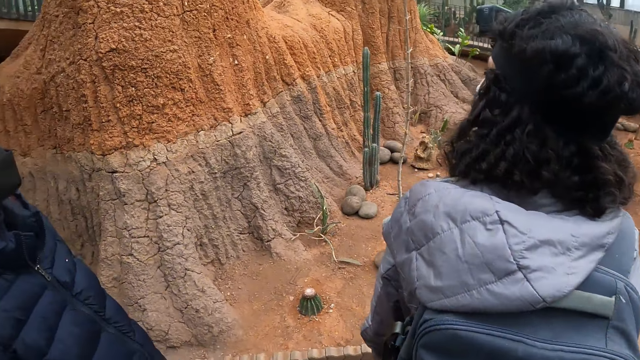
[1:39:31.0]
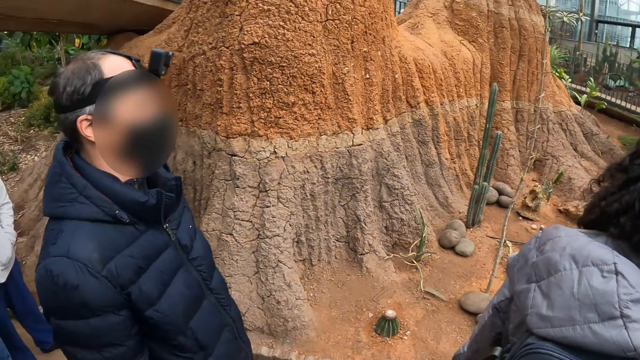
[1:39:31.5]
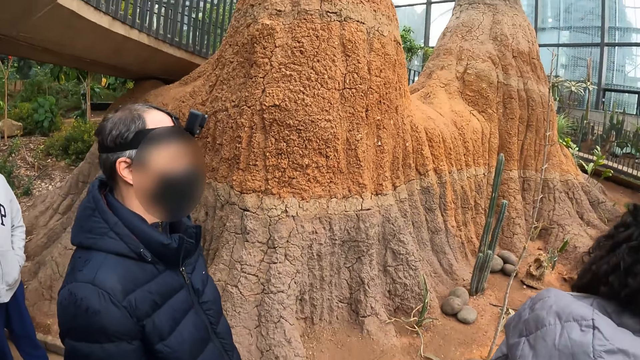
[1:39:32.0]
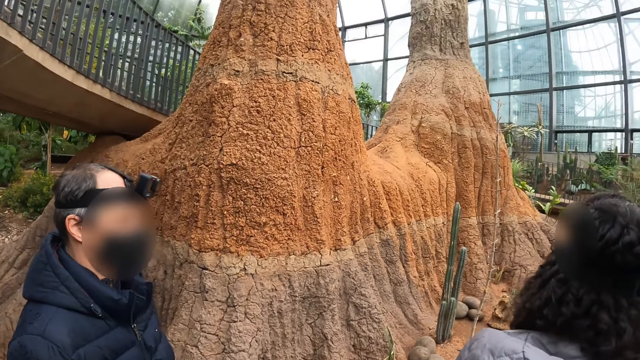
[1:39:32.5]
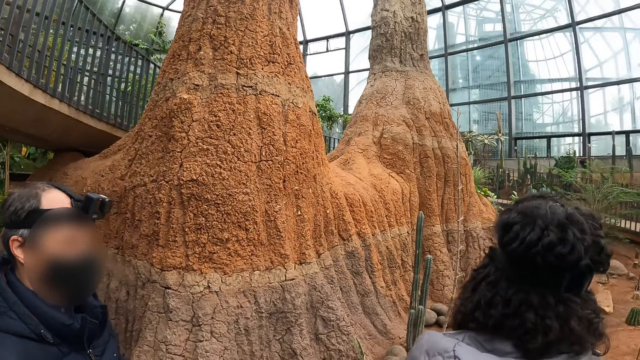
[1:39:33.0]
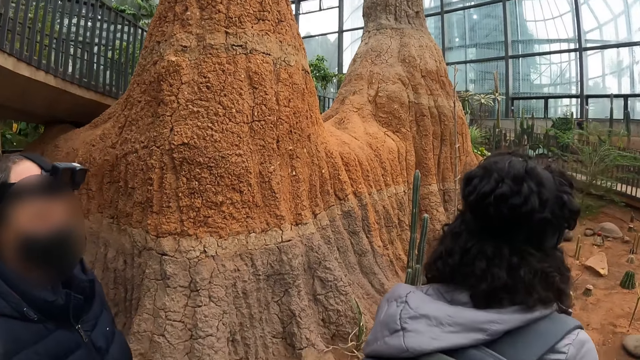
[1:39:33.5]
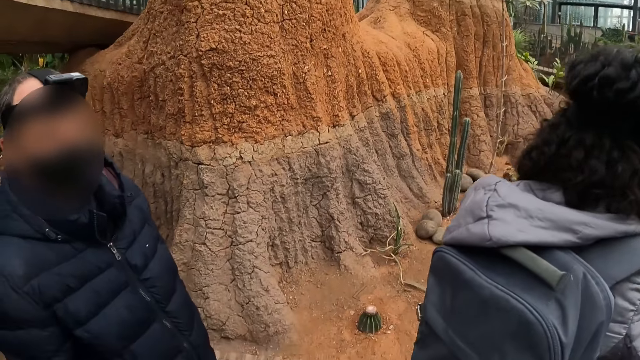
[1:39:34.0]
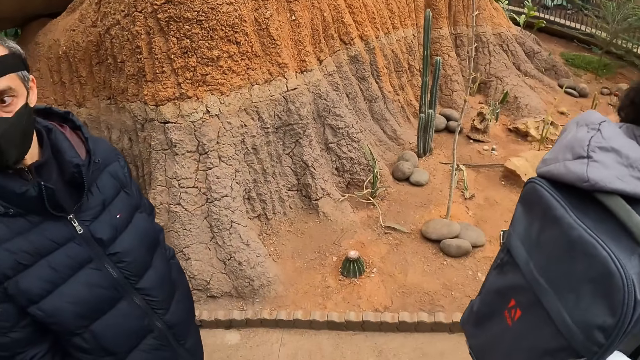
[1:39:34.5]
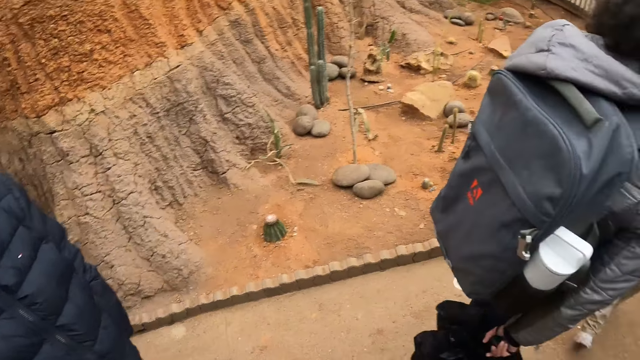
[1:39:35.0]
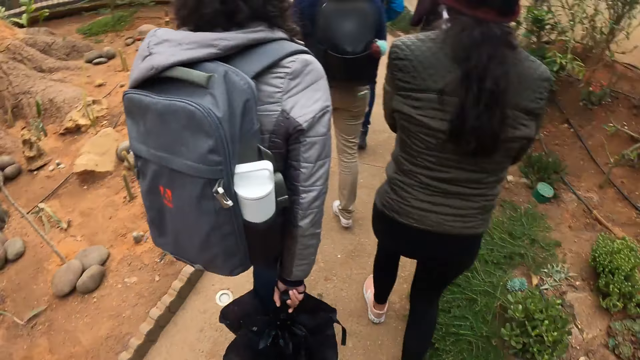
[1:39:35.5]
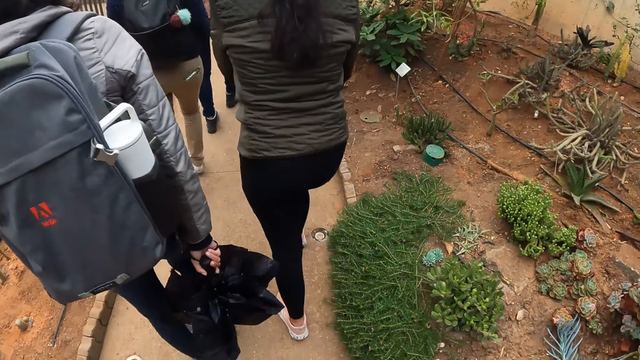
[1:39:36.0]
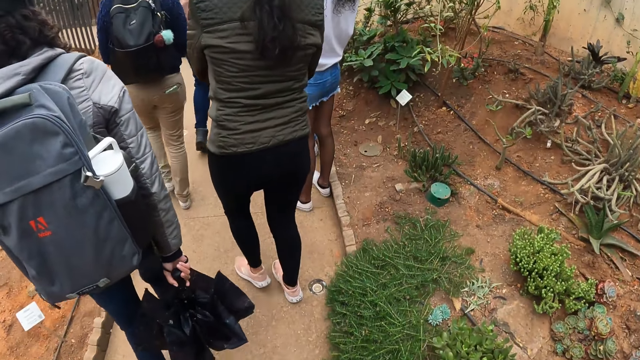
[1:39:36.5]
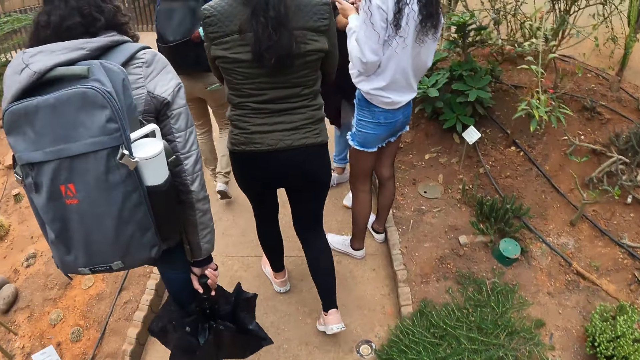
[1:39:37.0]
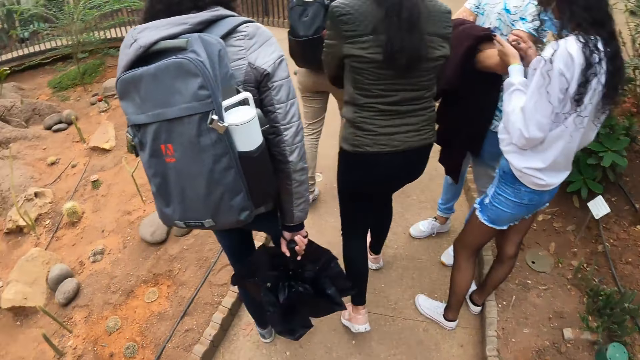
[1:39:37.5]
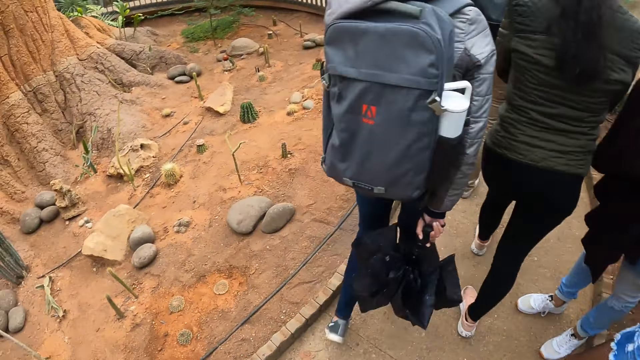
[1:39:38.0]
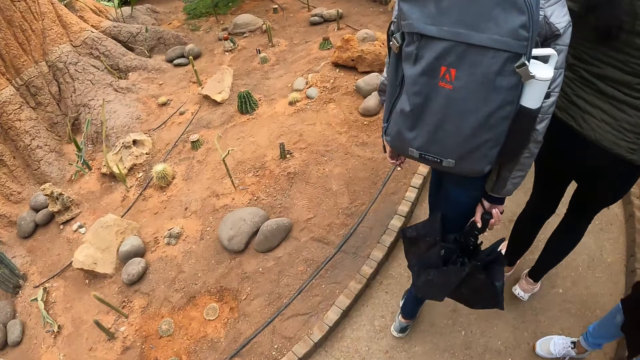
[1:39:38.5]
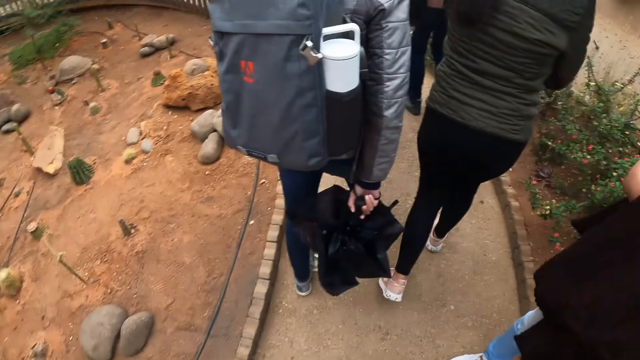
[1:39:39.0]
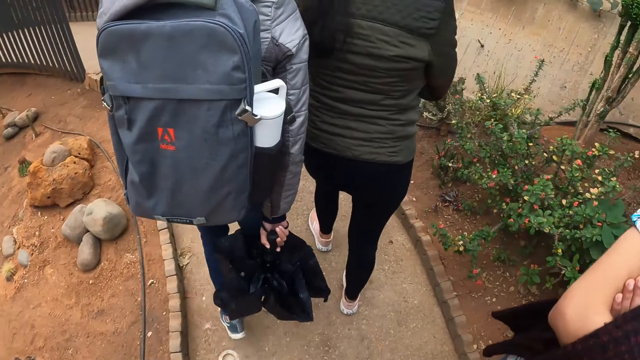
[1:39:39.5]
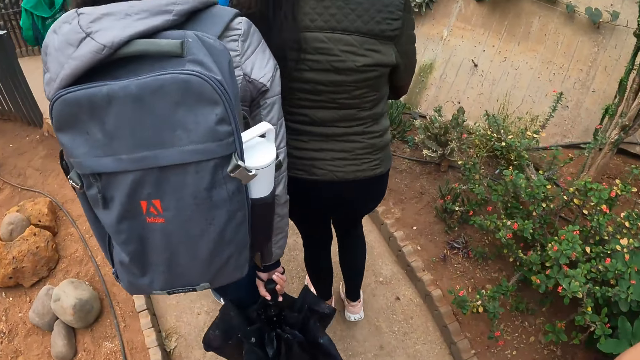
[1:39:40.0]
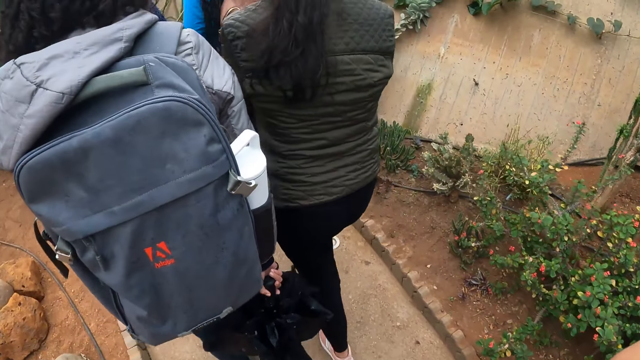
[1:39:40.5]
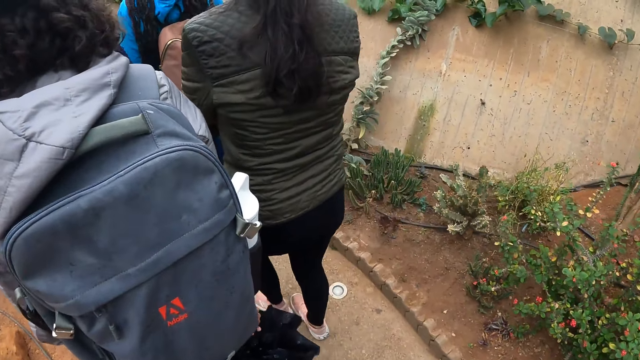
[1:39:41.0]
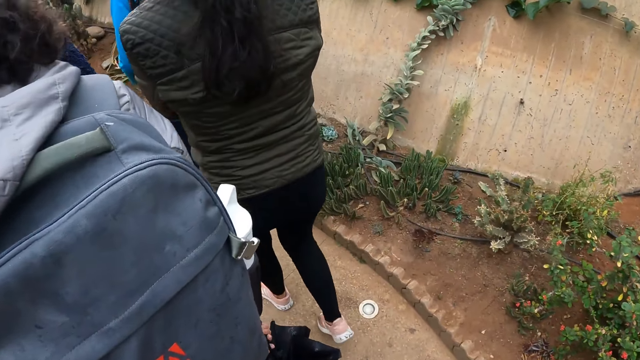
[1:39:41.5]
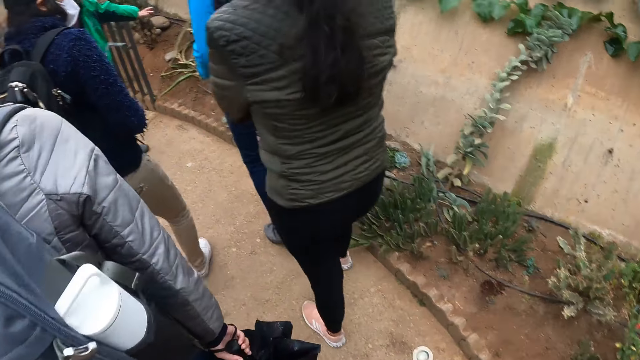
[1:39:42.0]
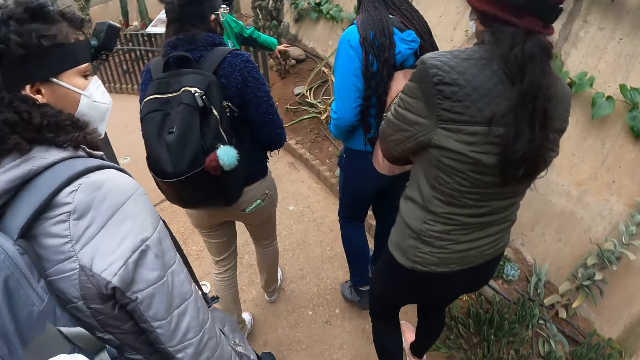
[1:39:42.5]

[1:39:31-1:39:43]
The camera wearer looks around. They walk.

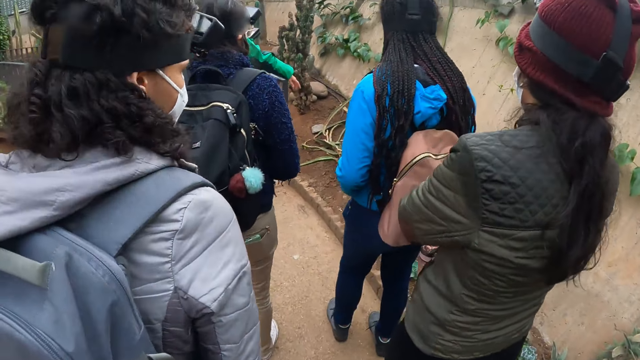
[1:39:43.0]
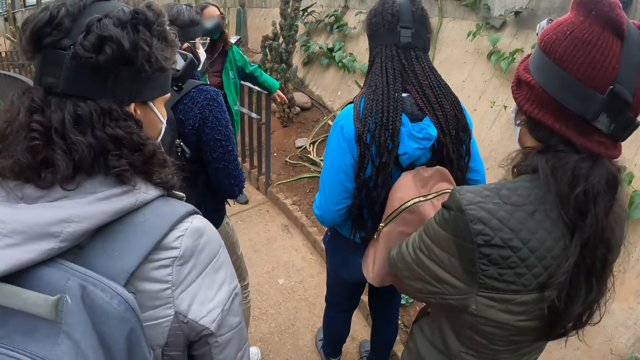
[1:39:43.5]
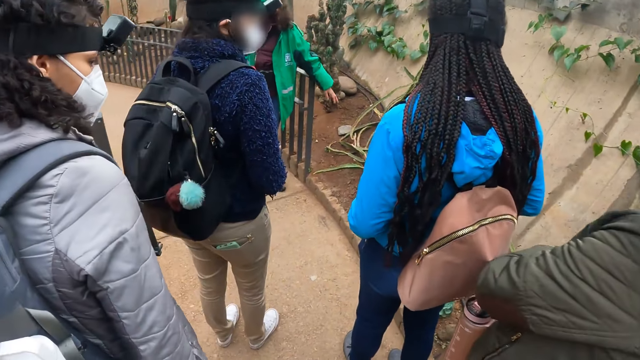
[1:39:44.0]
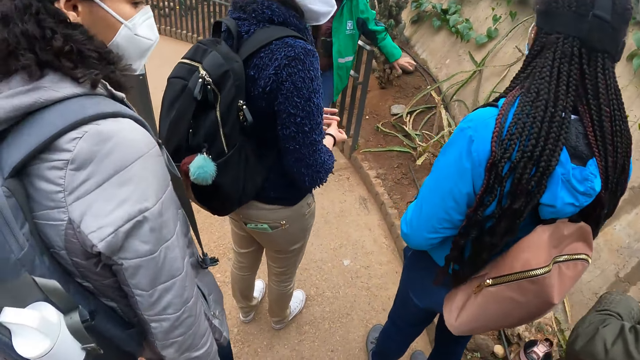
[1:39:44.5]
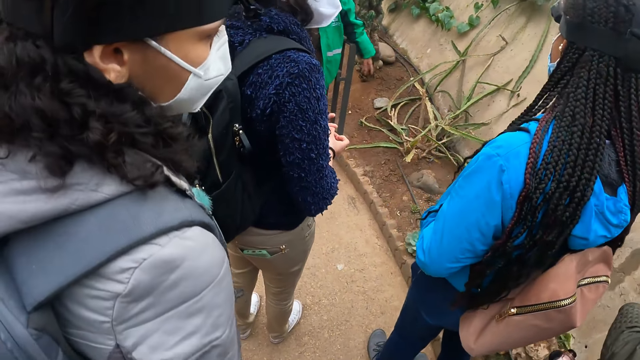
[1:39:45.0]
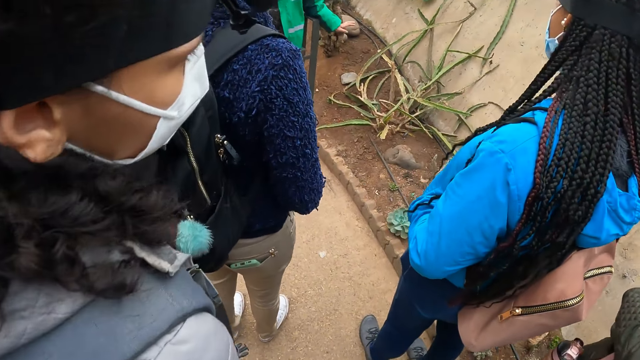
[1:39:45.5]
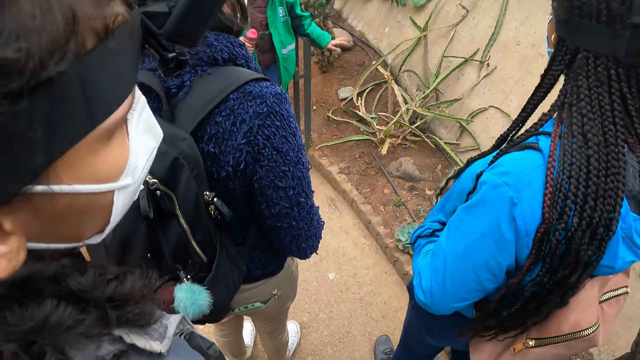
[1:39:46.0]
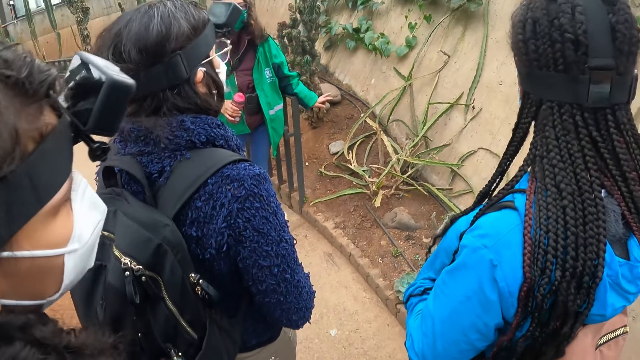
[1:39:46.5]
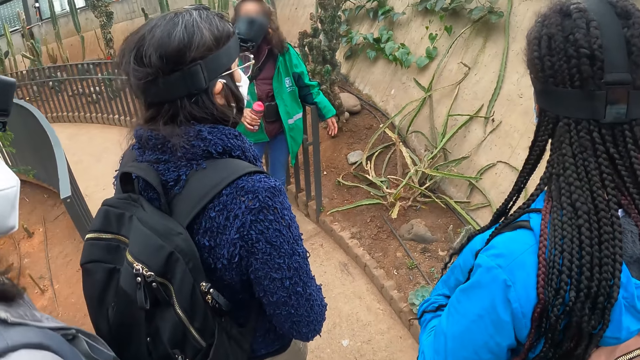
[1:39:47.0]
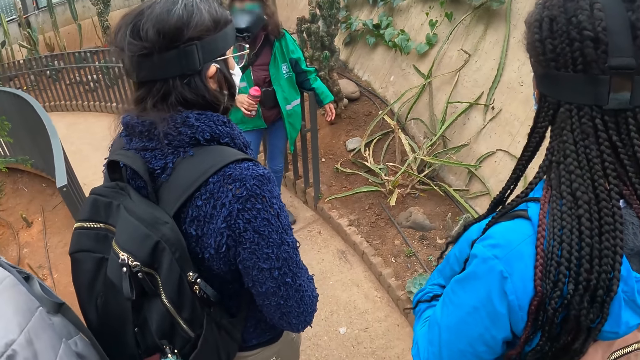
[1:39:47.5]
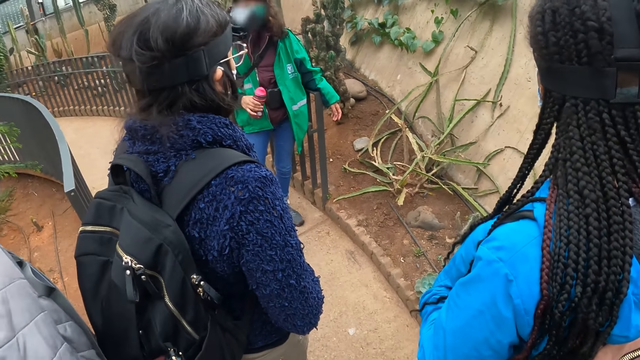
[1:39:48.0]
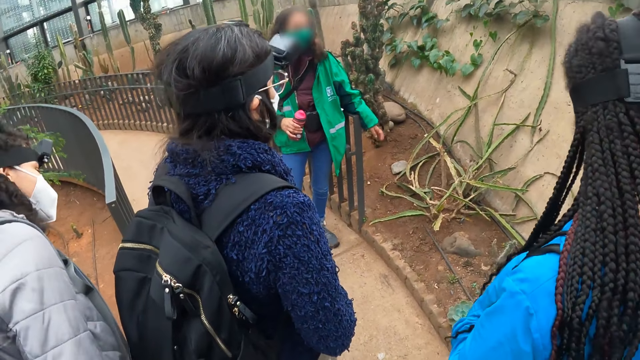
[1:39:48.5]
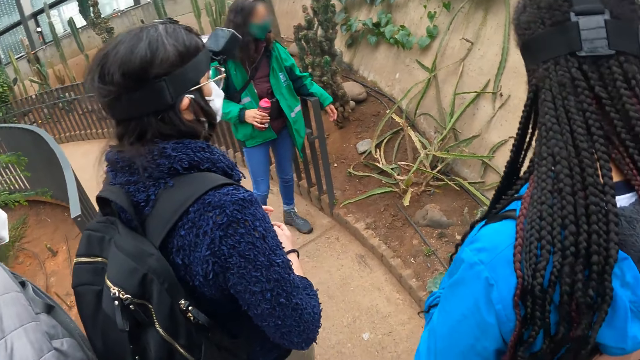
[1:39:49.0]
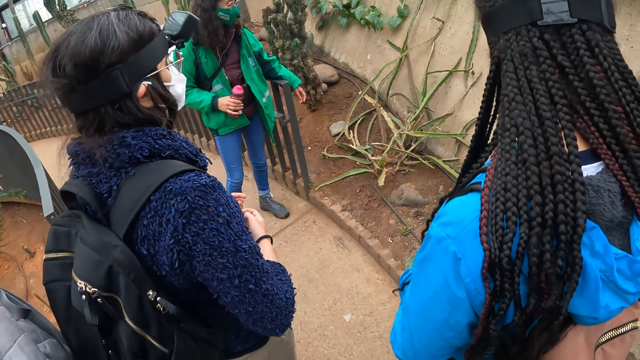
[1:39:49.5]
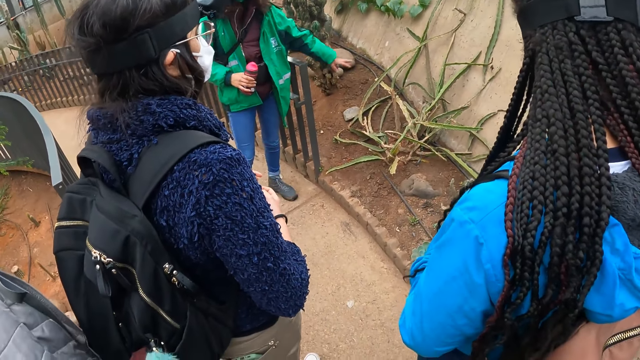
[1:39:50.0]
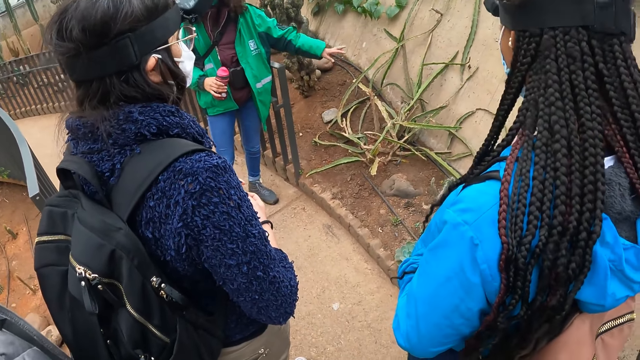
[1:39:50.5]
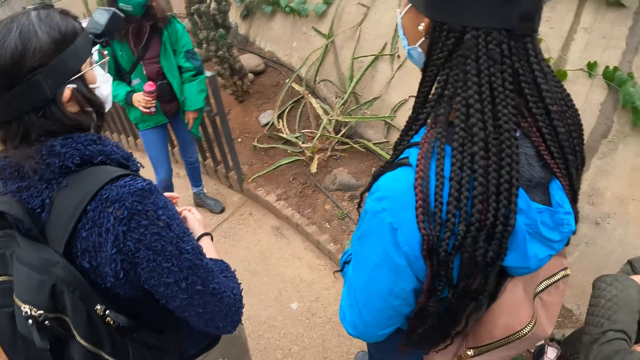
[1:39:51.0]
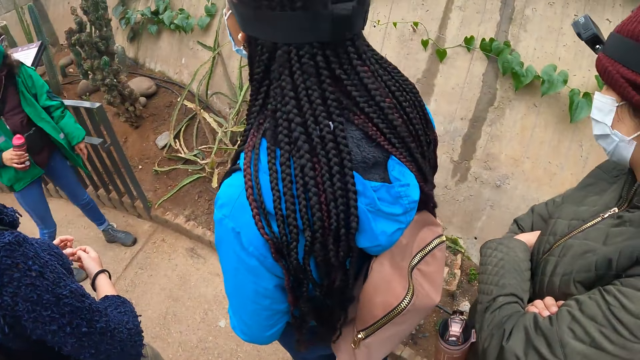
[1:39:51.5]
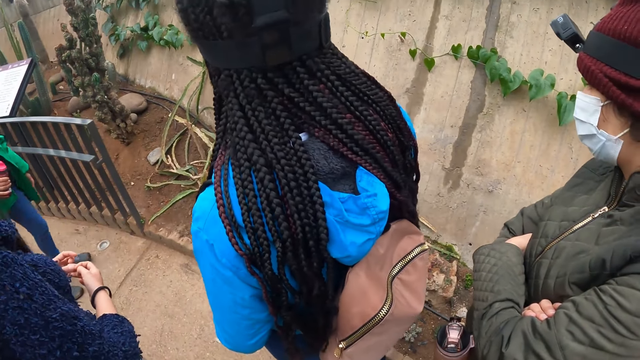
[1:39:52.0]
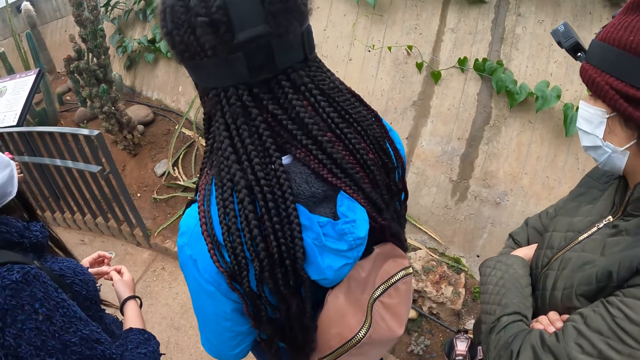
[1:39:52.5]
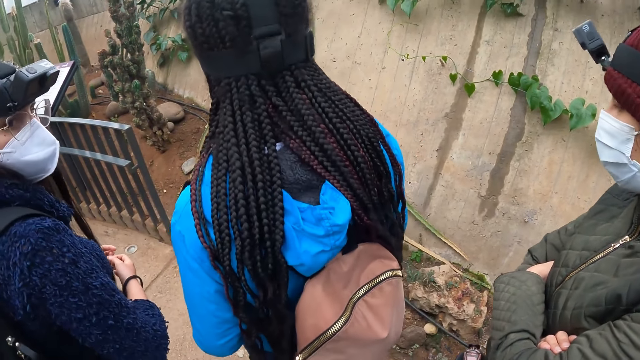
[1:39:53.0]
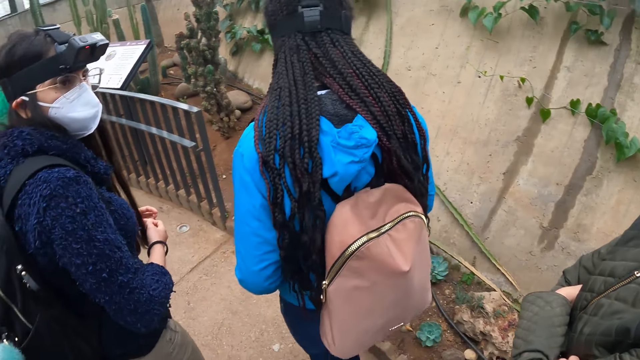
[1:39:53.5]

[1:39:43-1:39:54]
The woman holds a water bottle in her right hand. The woman addresses the camera wearer and the group of people. The camera wearer stands.
